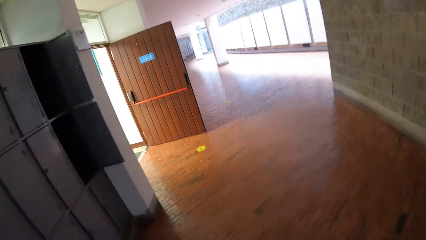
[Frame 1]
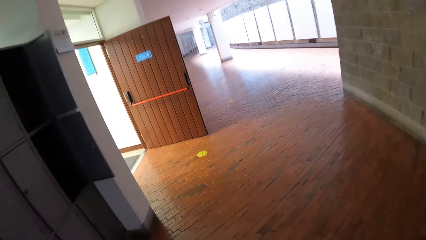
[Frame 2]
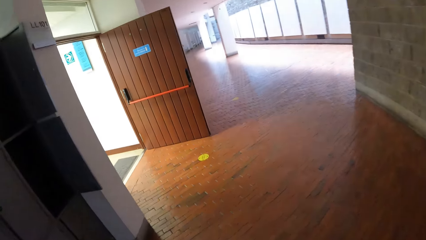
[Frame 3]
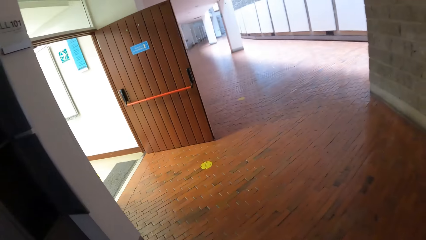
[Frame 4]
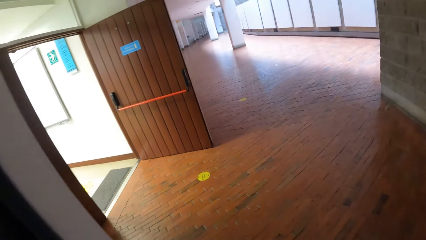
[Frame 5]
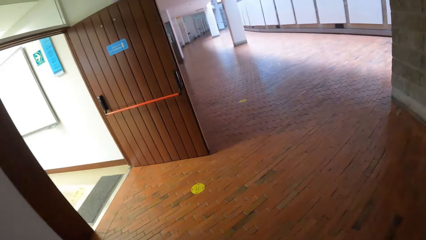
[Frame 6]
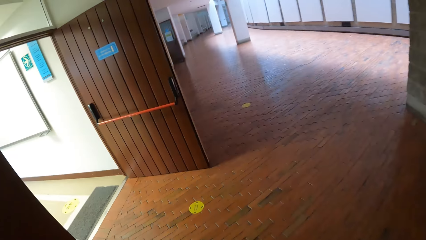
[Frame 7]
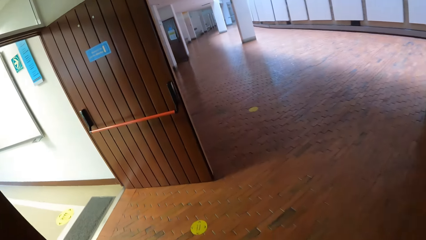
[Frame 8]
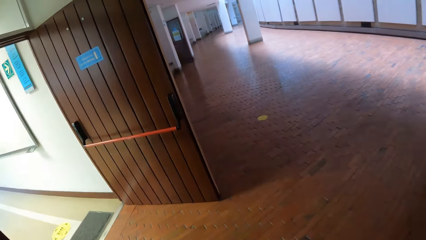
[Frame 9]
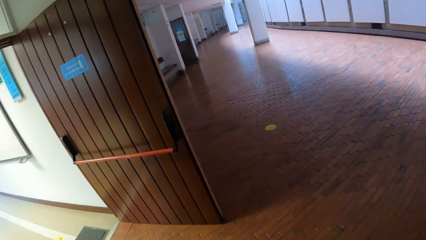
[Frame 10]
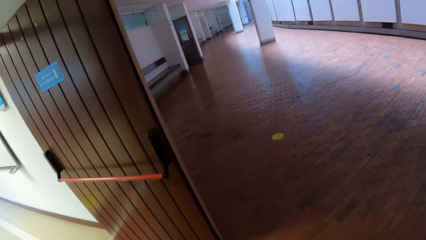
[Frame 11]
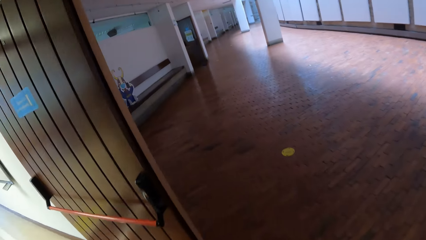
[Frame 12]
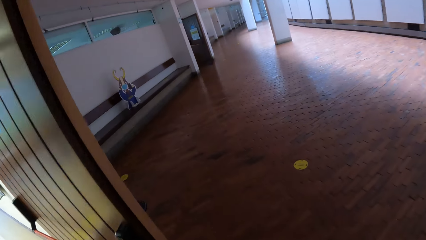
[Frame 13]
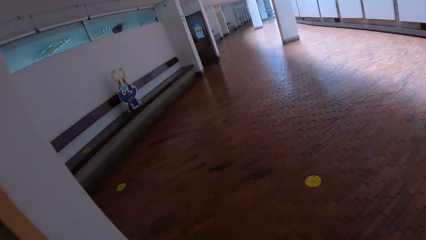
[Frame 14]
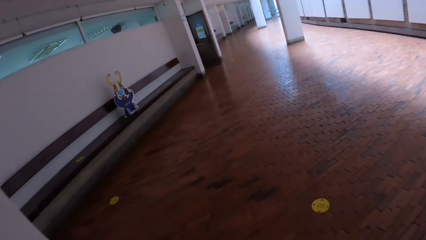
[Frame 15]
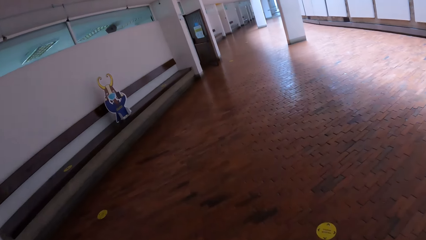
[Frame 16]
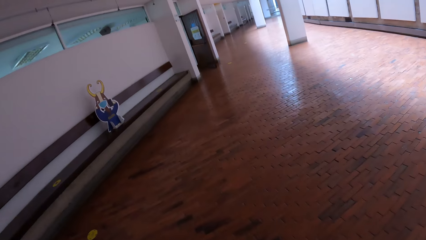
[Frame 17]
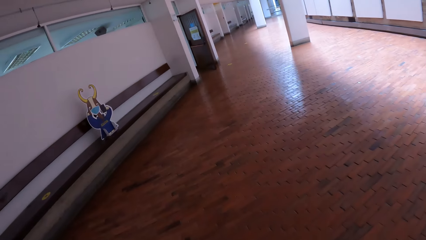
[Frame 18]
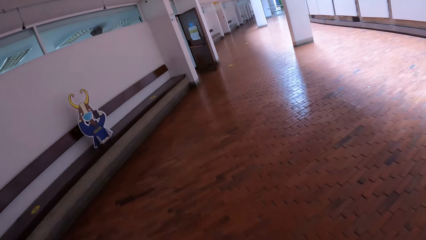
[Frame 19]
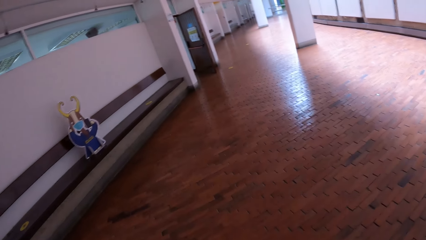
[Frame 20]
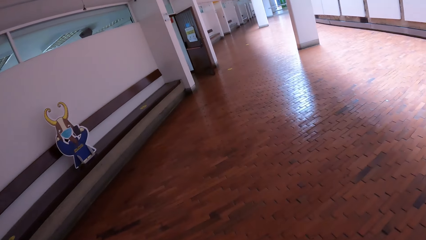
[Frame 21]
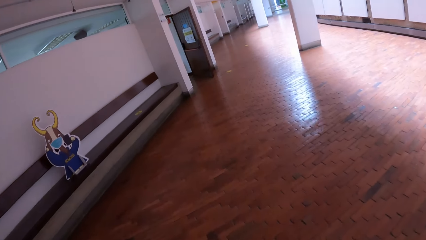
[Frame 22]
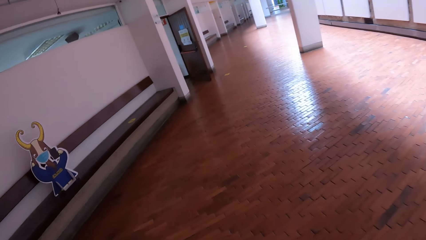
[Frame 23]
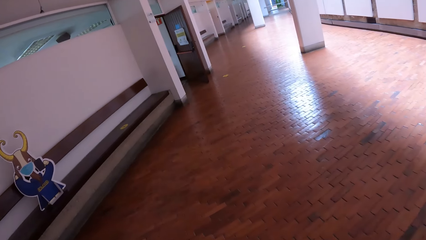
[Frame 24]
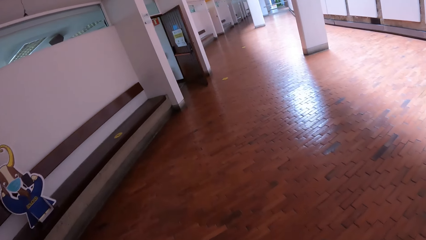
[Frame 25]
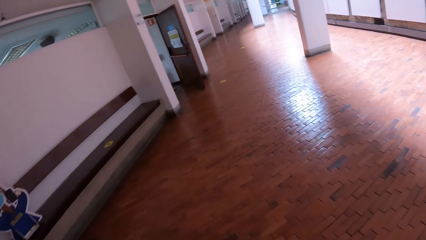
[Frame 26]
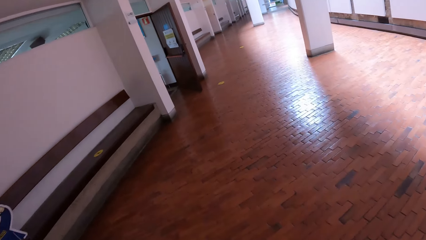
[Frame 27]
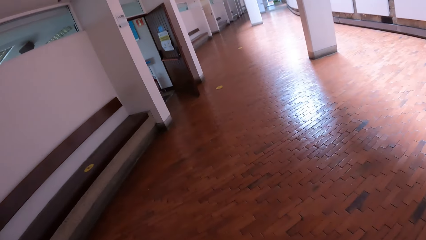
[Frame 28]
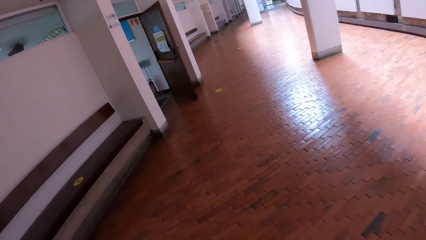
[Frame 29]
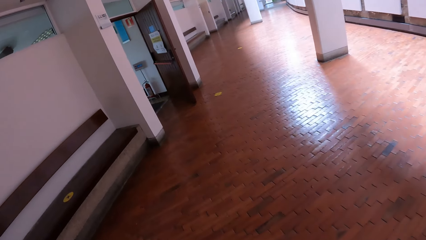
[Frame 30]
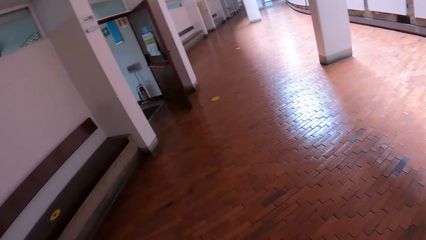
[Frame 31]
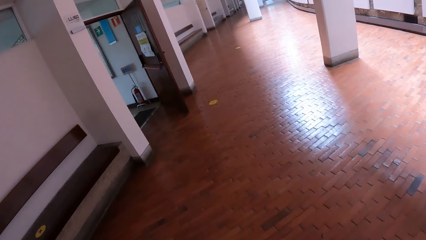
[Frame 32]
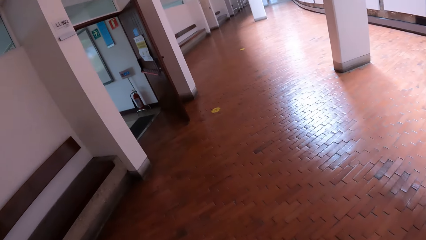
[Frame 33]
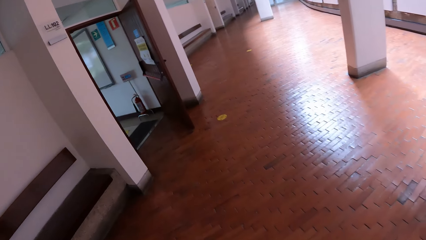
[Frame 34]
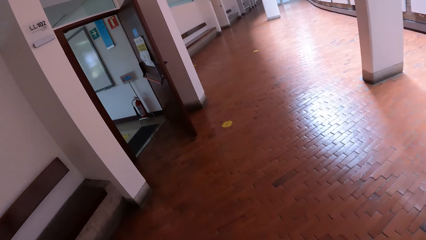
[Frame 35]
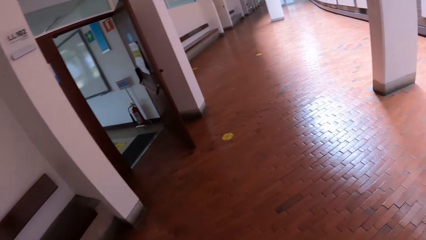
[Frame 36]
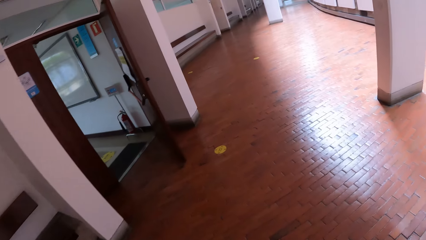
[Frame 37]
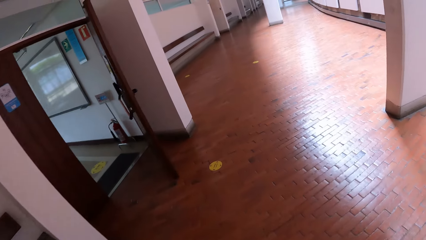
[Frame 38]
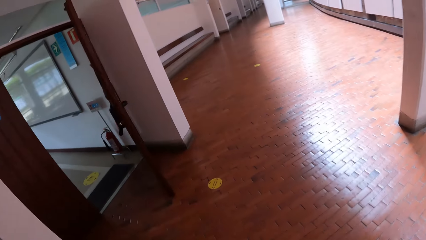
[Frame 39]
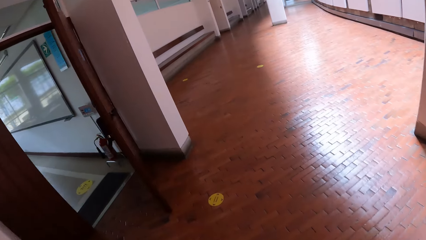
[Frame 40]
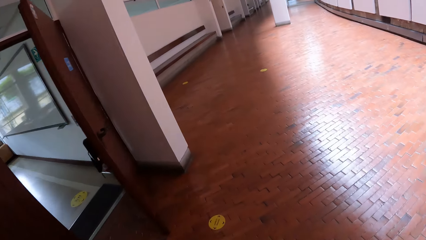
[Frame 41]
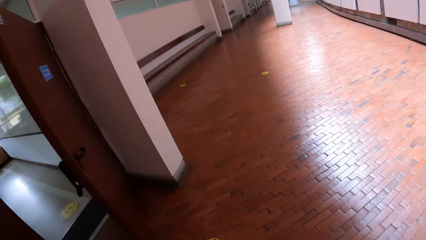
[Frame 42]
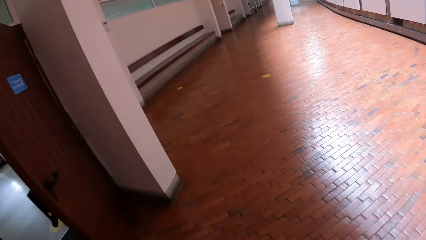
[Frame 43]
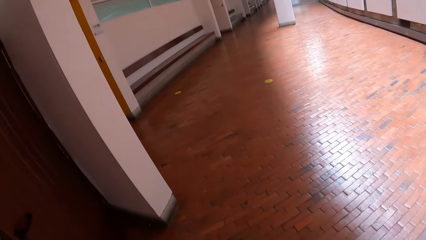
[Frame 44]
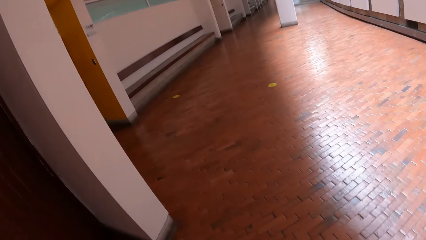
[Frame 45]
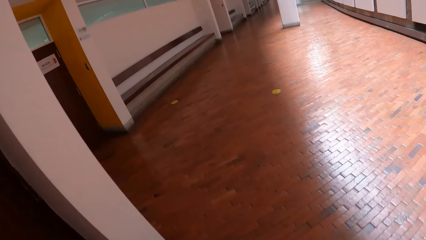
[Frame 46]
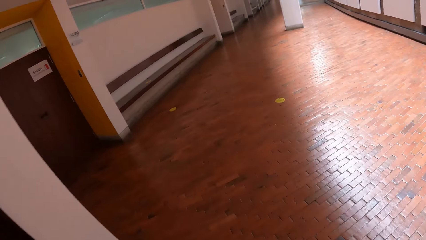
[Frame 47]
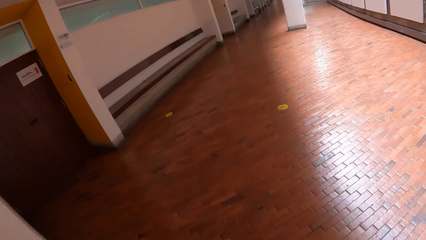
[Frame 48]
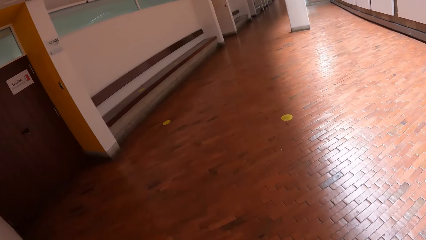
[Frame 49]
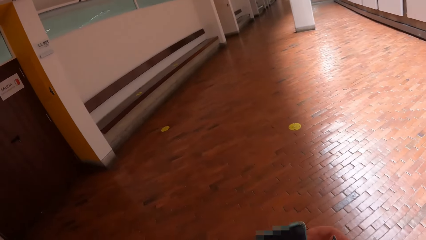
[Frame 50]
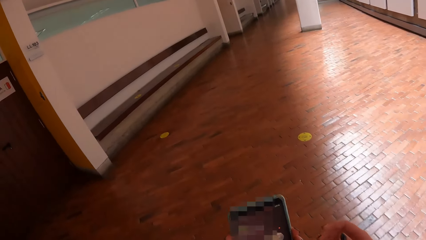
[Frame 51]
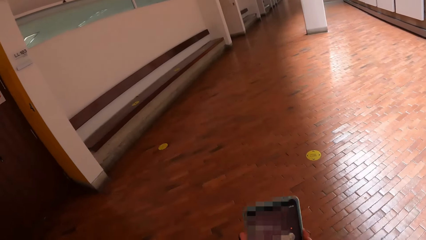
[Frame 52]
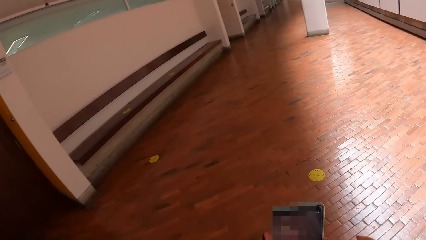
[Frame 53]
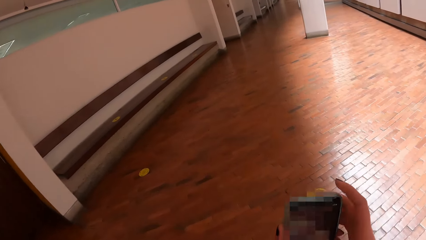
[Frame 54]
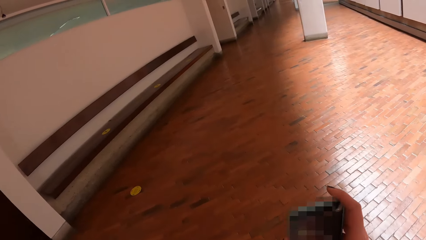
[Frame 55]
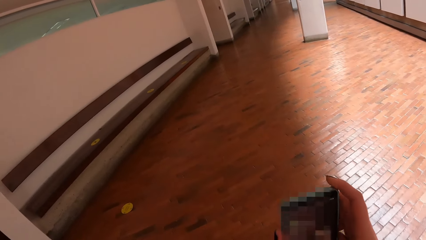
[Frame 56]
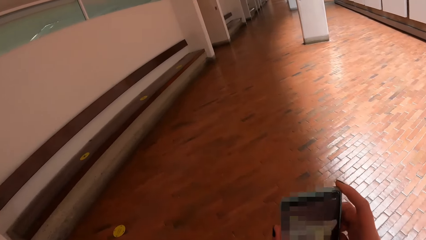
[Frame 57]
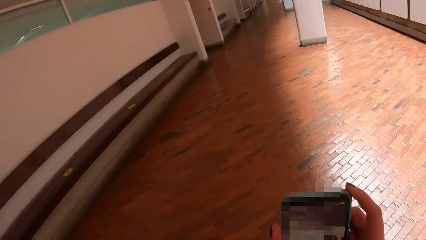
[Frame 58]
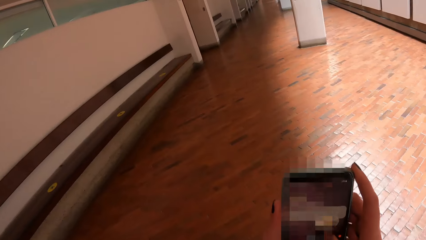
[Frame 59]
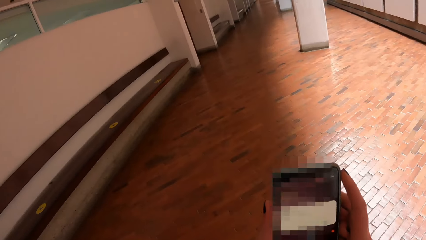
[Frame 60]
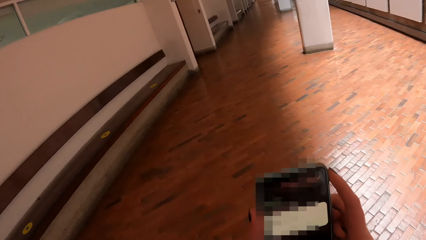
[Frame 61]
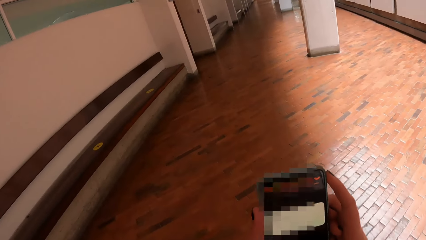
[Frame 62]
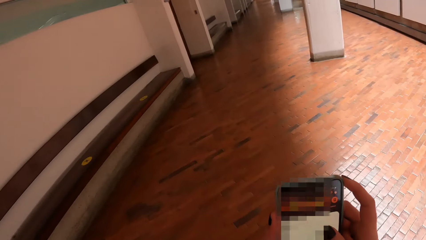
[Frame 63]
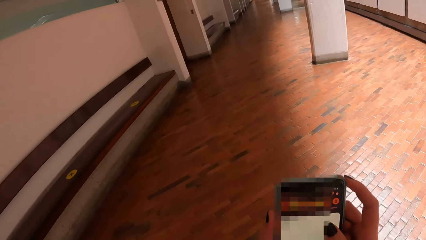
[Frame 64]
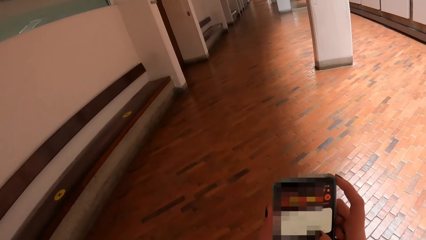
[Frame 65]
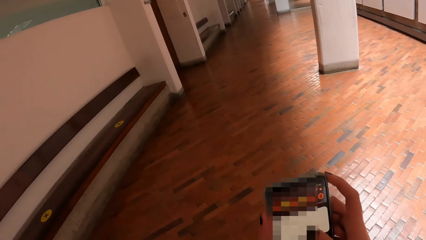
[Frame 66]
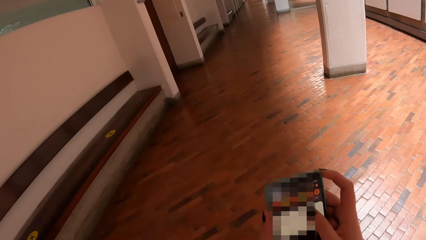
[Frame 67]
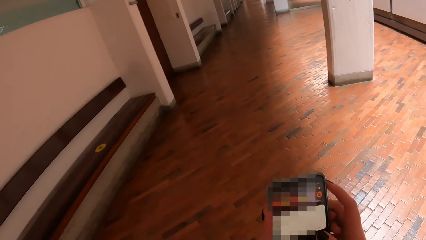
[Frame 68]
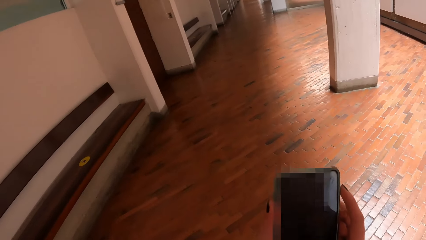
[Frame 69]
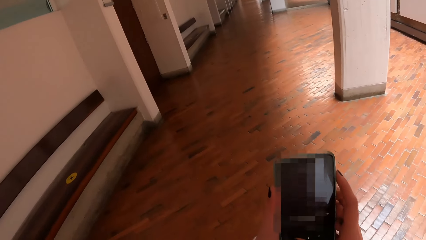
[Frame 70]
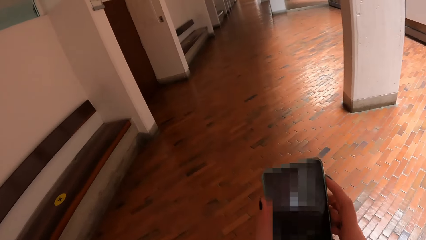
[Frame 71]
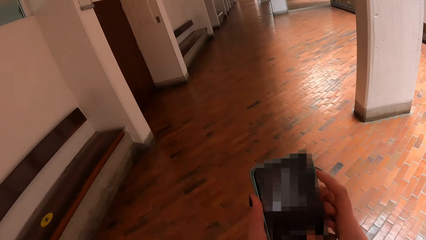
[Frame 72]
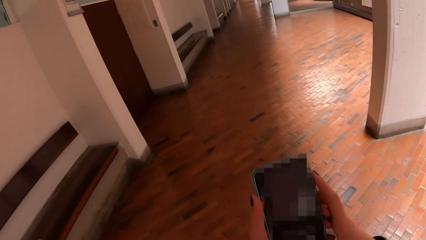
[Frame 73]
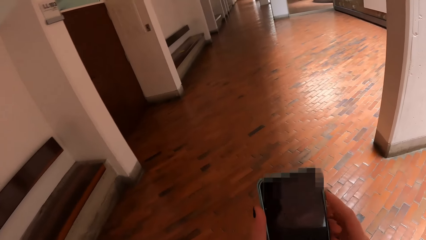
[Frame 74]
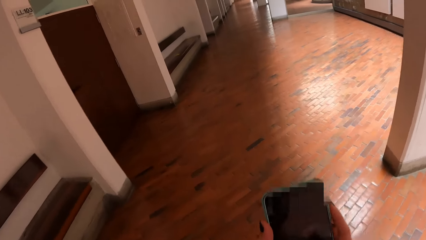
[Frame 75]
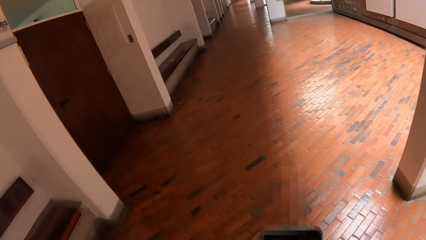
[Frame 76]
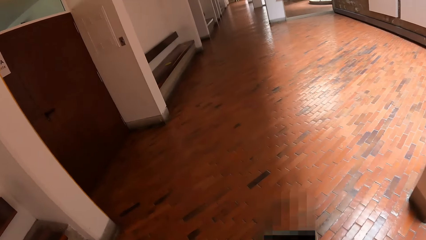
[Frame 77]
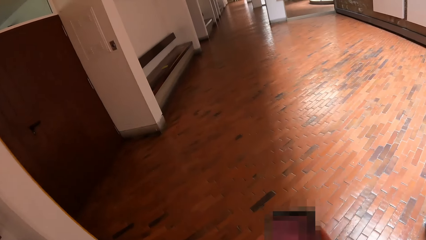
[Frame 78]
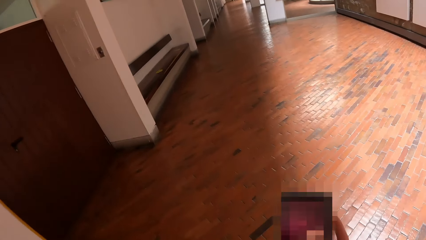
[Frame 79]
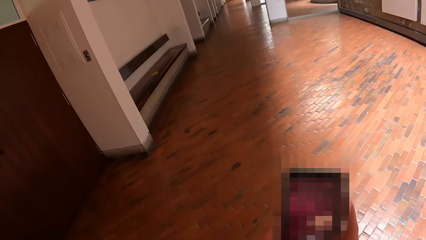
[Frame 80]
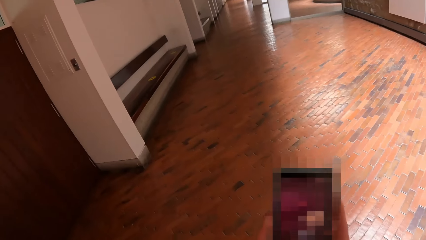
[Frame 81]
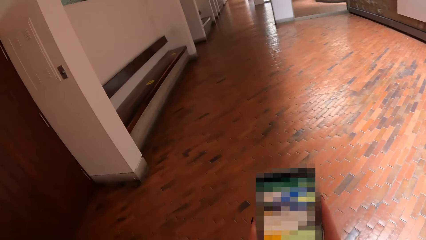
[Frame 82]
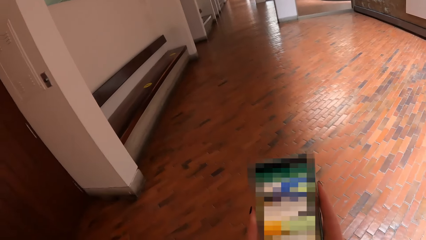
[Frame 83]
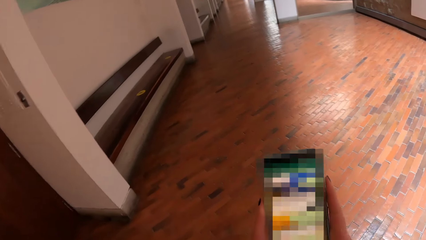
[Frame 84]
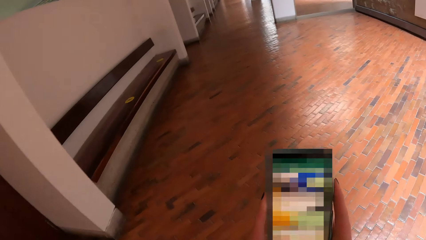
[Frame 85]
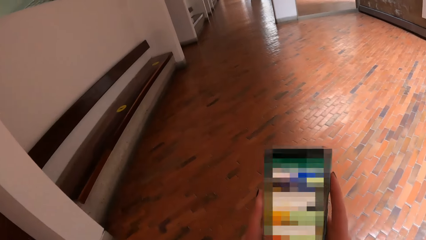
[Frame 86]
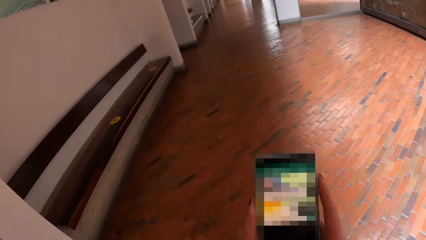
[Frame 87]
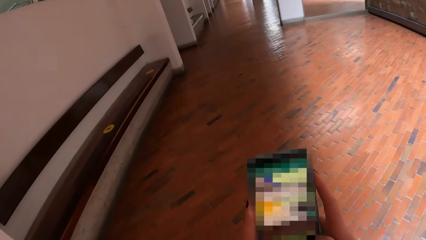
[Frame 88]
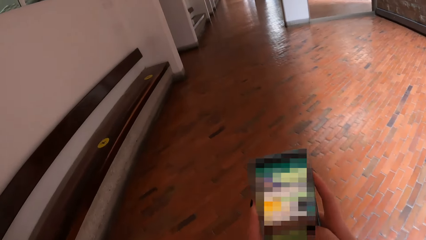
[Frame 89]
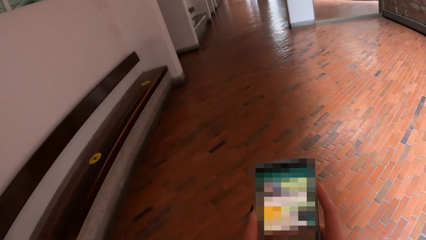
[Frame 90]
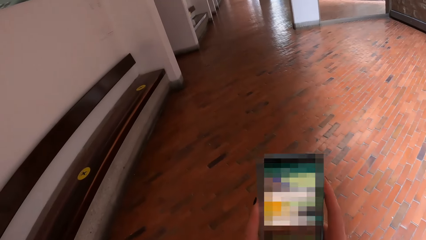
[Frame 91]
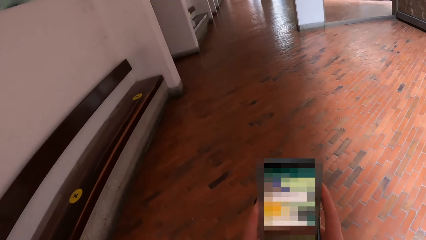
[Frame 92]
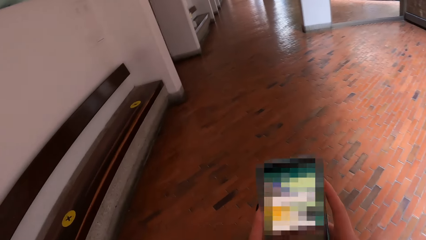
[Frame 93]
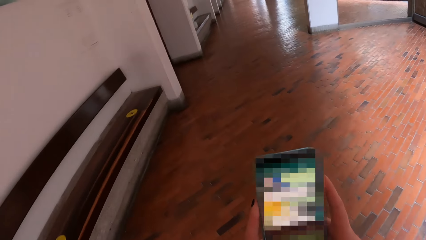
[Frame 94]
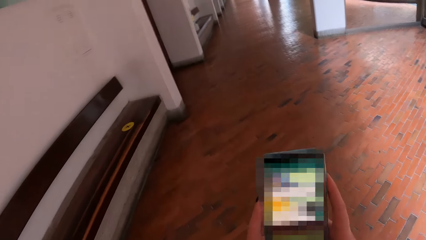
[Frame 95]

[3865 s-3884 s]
The camera wearer holds a phone with both hands. They operate the phone with both hands. They move around.
